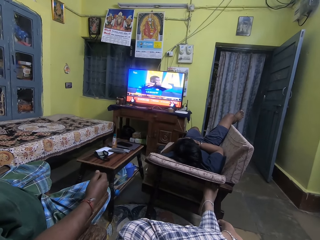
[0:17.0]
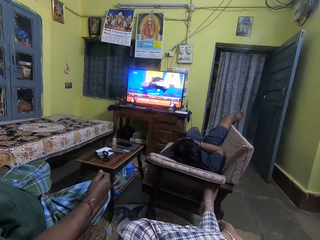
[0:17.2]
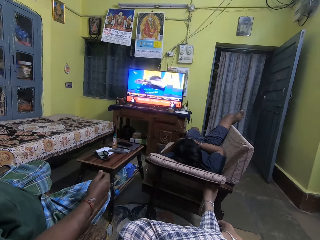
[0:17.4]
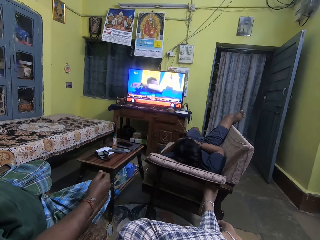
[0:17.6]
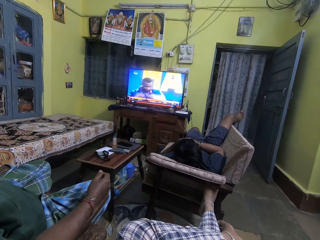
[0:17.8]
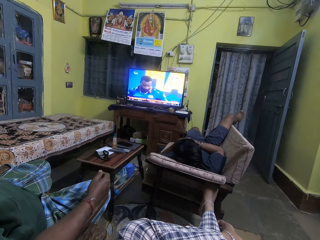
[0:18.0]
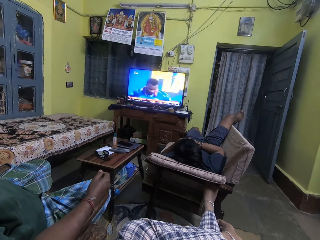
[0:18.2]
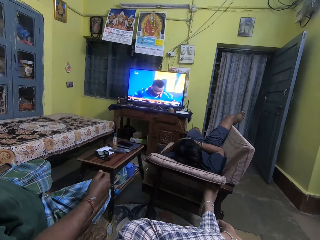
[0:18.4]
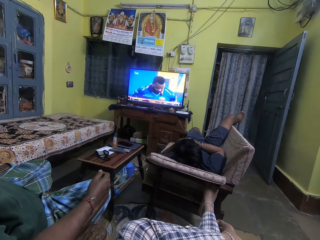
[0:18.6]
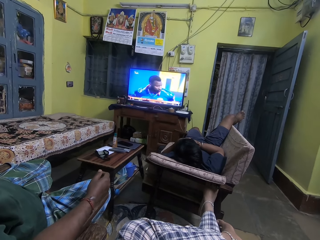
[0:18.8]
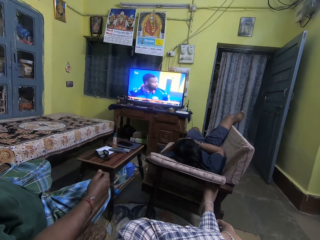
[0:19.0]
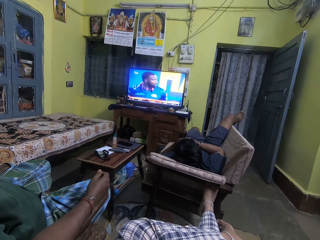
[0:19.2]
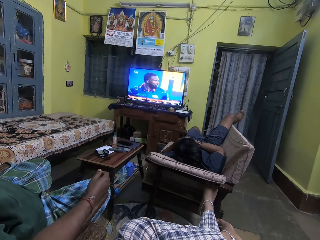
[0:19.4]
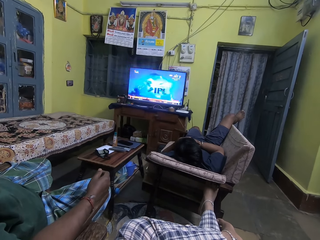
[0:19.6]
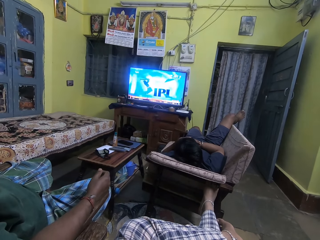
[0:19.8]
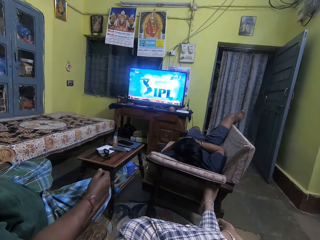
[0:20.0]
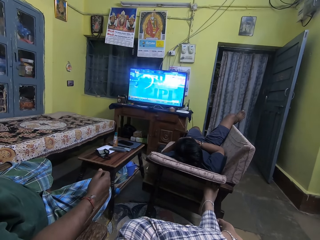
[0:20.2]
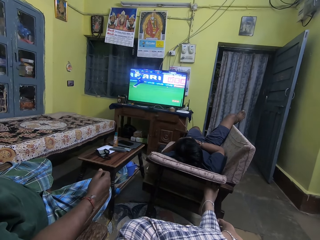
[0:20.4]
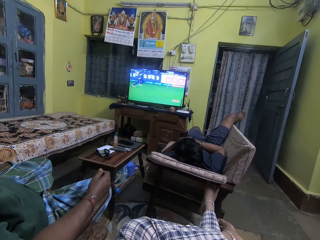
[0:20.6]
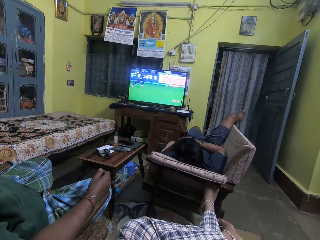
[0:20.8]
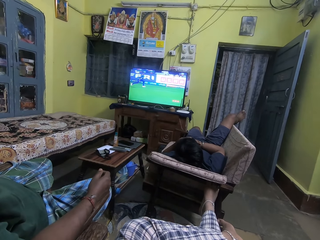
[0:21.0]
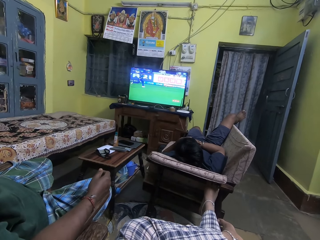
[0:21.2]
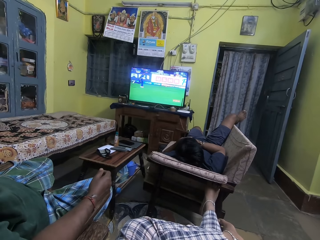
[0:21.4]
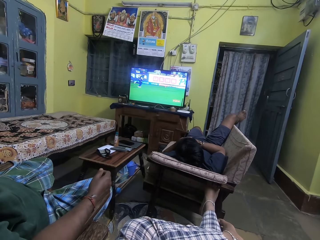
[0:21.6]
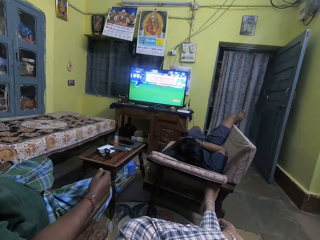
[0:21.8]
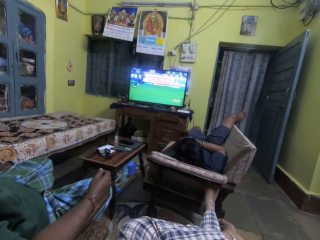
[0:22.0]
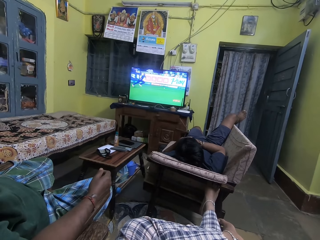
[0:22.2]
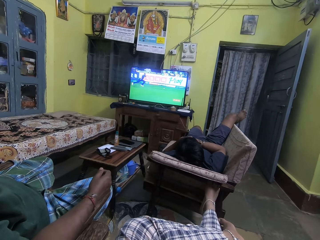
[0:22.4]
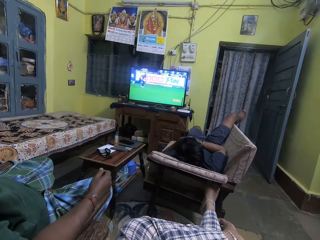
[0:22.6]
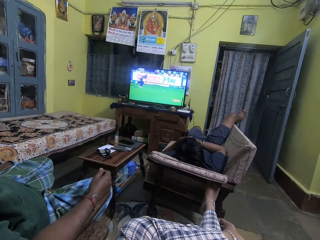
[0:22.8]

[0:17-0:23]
A man moves the right hand.

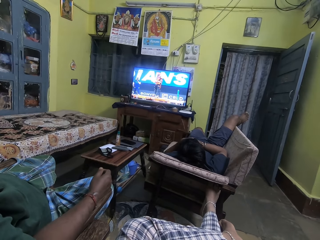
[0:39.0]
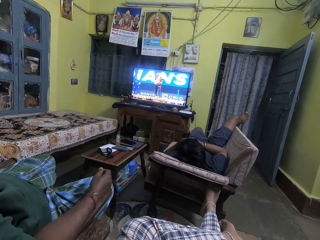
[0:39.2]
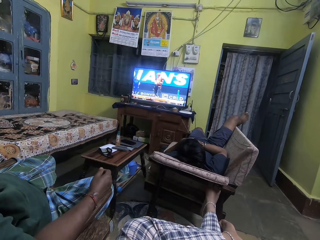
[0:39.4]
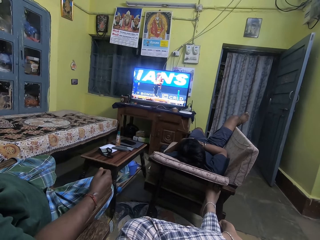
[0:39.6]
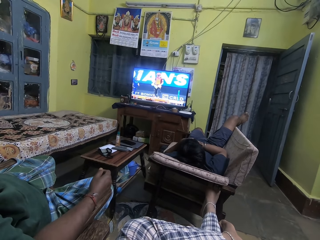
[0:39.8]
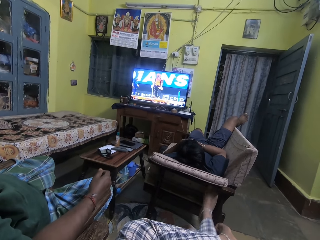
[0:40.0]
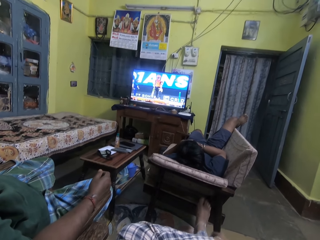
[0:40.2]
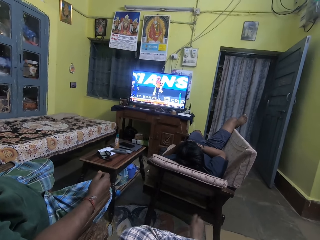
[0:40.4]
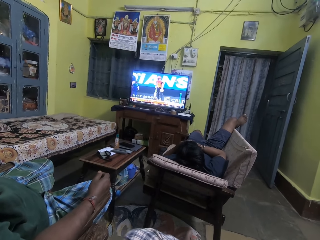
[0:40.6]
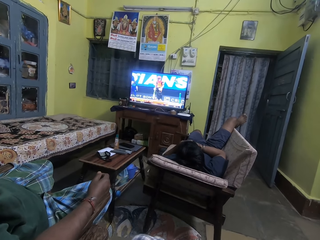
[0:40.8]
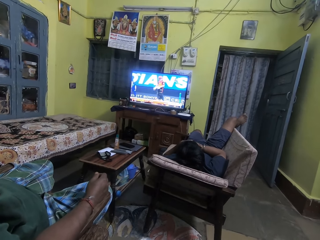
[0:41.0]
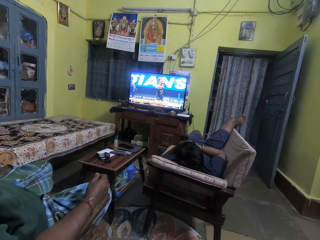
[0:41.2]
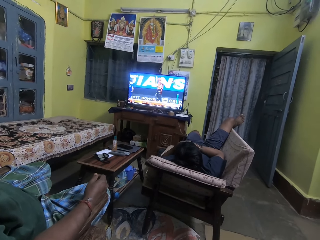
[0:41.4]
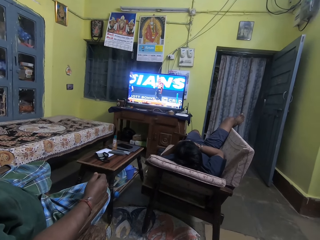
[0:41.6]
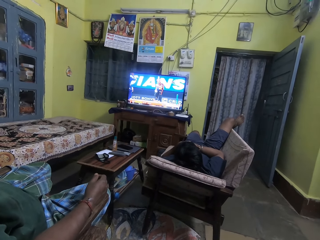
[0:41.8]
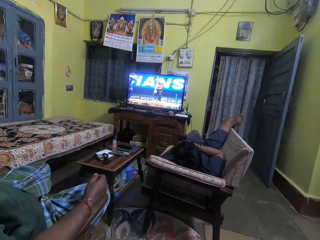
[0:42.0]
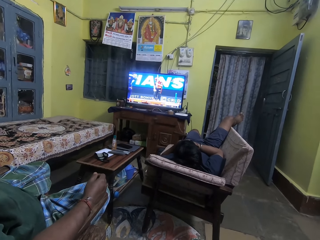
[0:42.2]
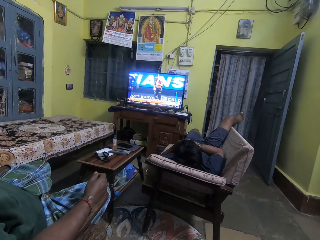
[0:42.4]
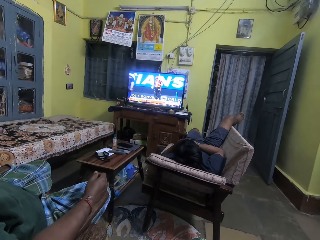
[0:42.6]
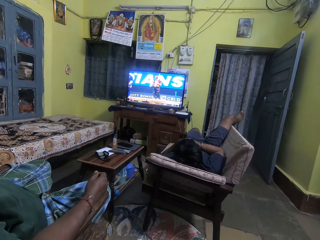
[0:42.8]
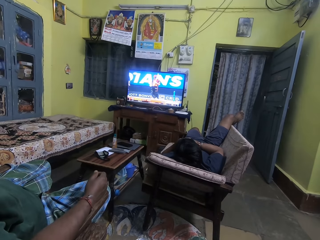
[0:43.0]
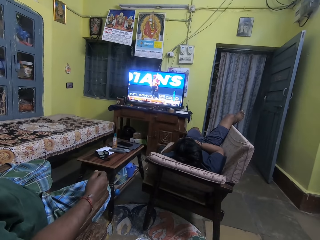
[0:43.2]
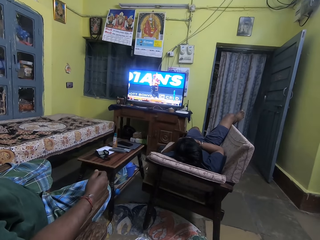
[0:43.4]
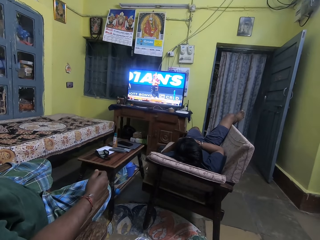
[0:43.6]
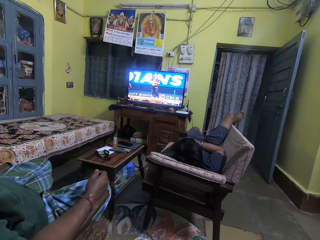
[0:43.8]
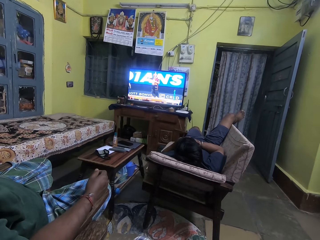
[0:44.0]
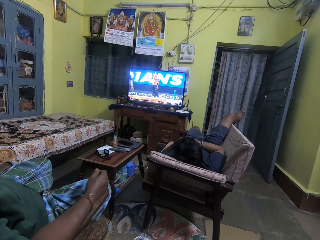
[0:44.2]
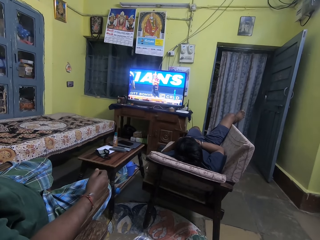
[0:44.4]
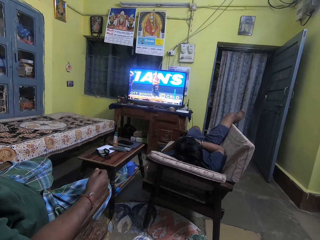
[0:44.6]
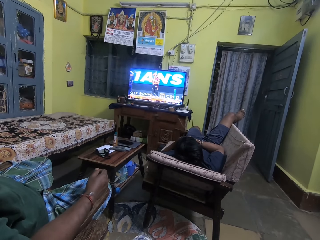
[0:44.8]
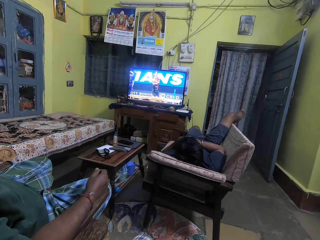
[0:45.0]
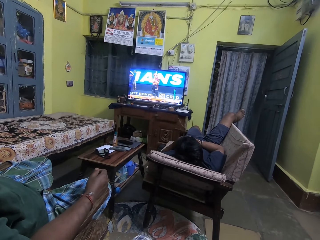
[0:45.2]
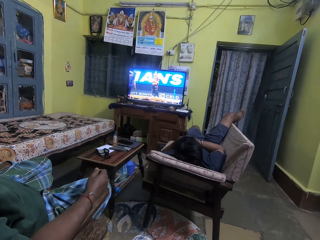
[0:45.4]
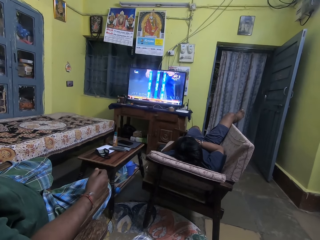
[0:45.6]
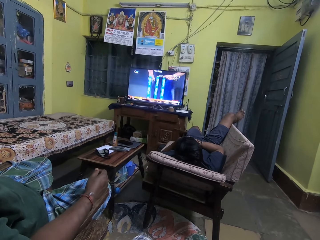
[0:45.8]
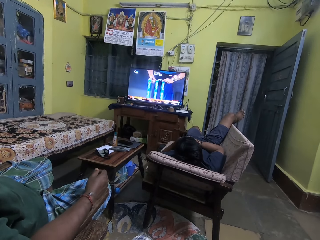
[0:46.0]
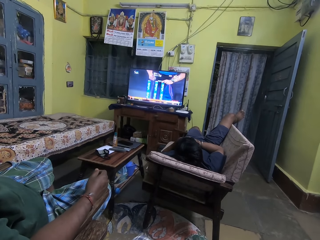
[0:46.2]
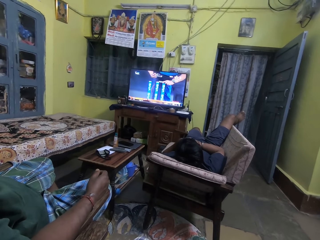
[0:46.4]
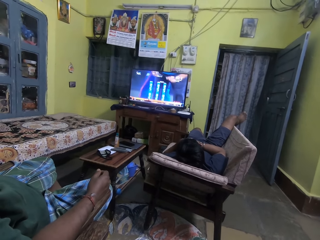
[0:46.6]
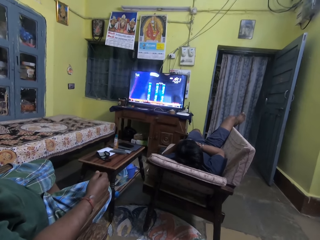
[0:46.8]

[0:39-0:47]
The camera wearer removes his right leg from the couch. He drops the right leg.

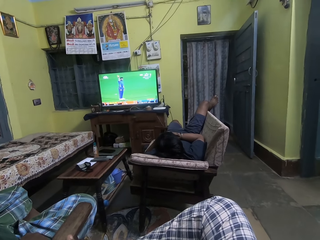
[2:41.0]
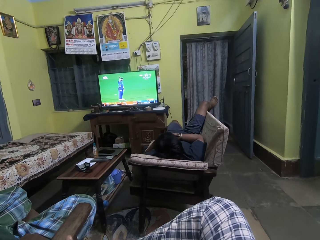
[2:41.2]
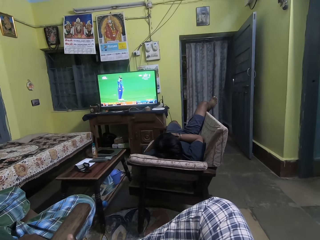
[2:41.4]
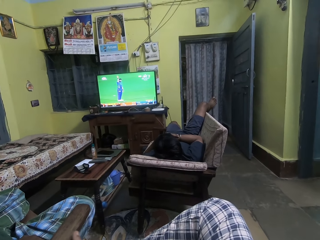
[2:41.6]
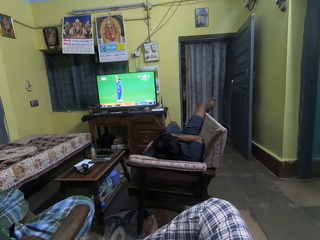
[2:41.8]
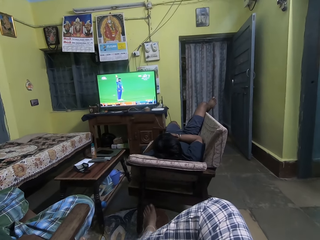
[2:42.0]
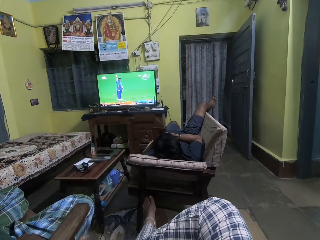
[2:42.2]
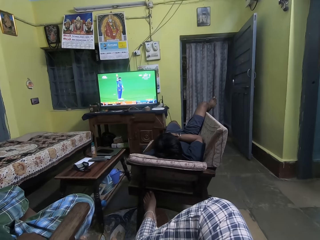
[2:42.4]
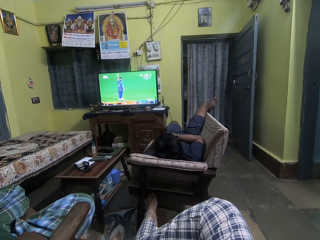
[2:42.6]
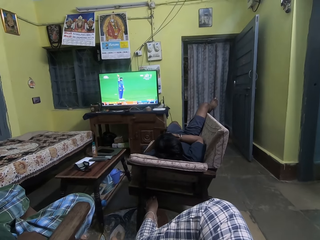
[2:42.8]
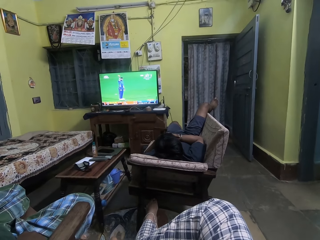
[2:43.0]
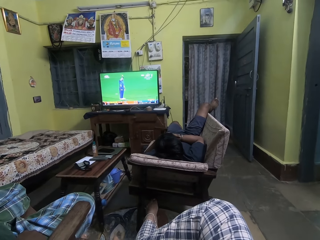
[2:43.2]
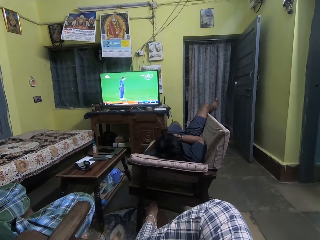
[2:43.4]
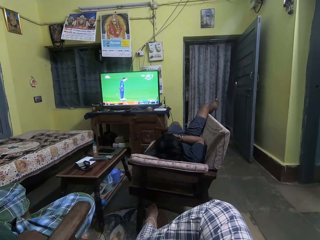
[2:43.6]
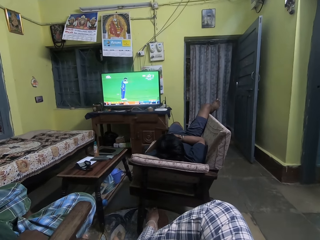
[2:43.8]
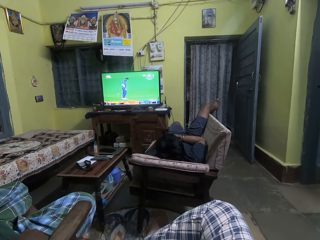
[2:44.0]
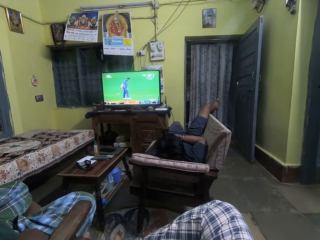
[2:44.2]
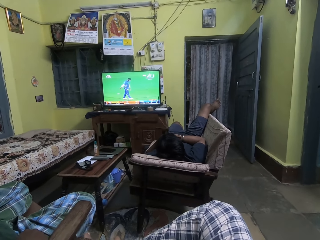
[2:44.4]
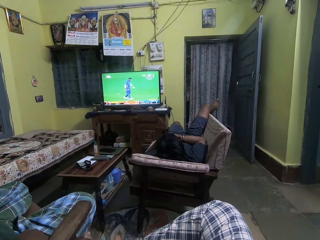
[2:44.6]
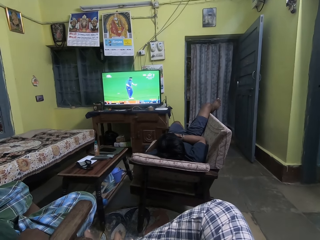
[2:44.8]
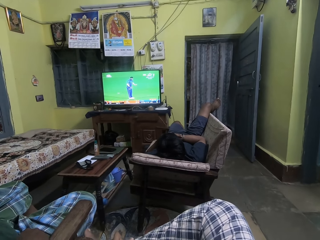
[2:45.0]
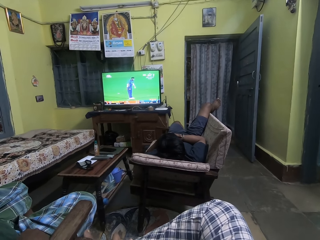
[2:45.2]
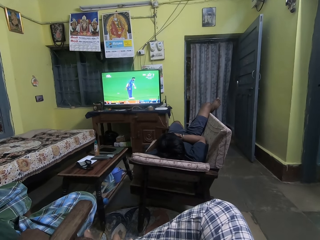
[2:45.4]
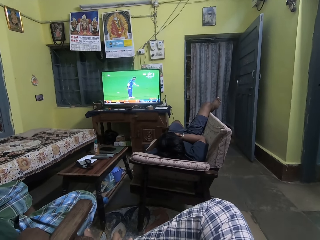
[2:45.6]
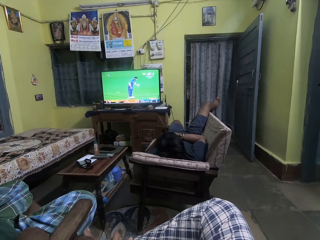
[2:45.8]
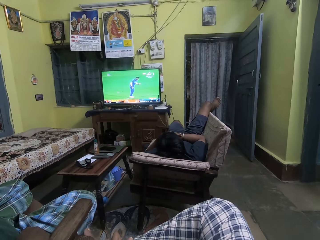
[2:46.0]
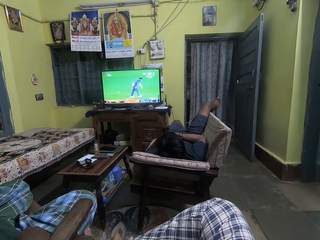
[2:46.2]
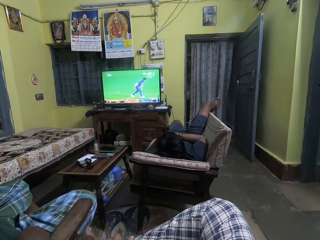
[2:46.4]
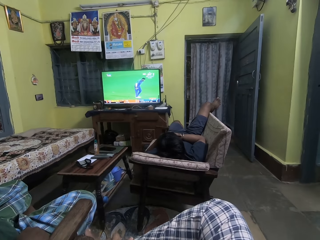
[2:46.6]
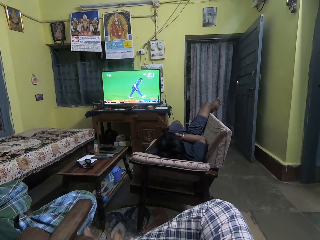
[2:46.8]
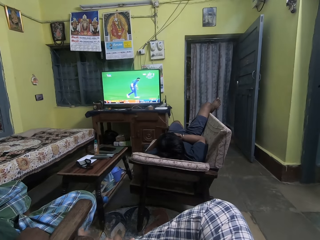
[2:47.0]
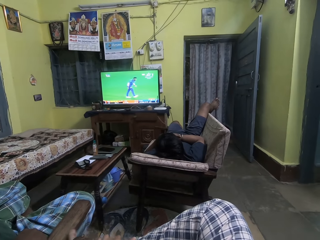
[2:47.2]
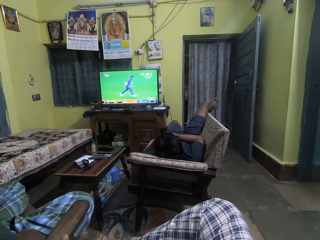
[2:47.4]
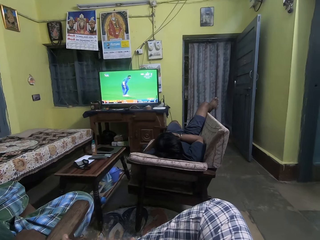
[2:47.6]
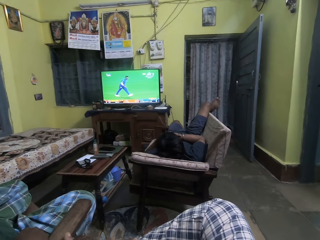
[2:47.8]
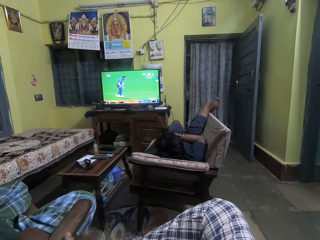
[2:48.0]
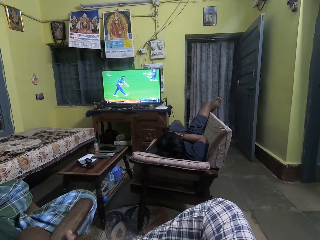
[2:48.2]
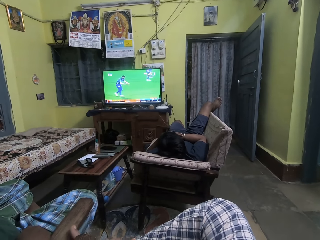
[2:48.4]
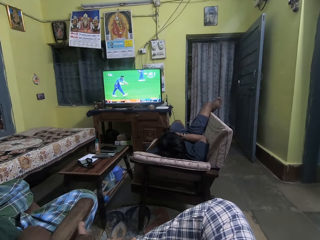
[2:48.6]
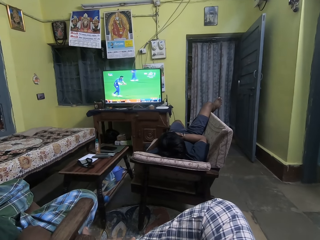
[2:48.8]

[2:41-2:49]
The camera wearer touches the couch with his left leg. He stretches the left leg.
